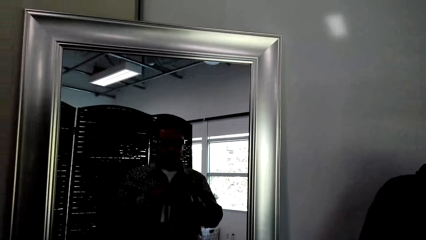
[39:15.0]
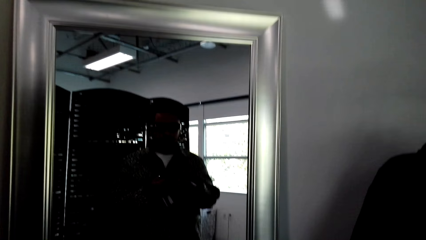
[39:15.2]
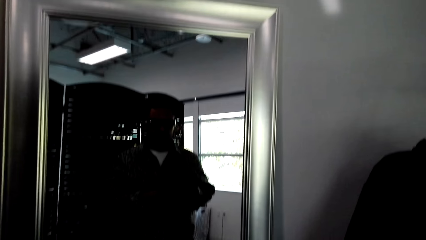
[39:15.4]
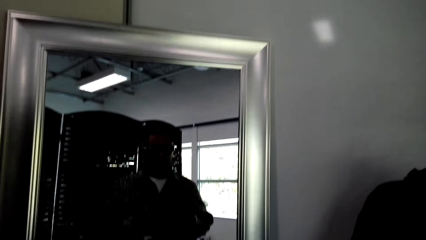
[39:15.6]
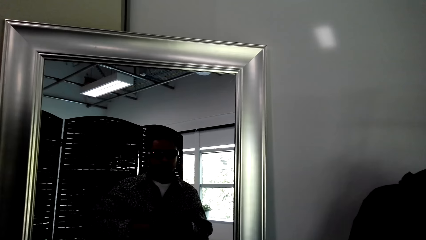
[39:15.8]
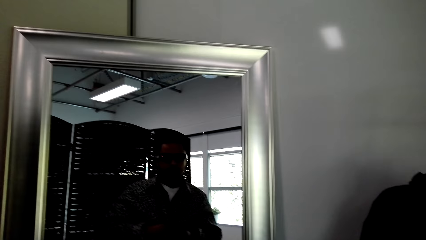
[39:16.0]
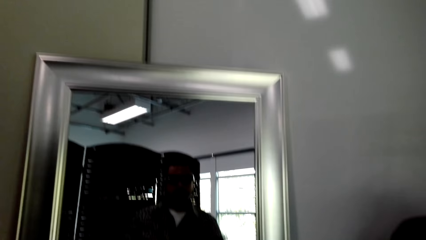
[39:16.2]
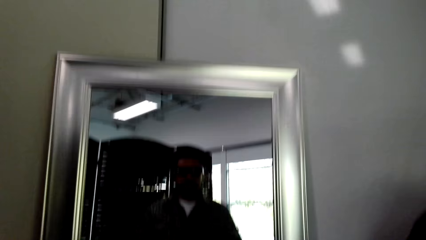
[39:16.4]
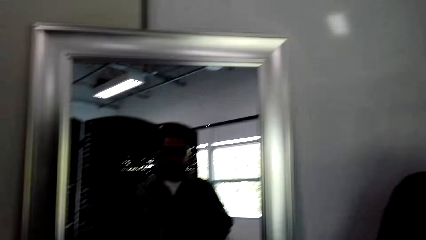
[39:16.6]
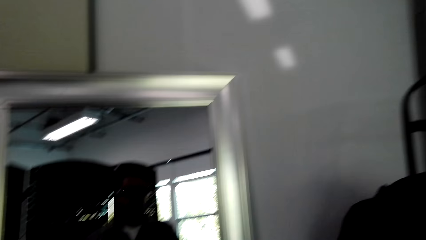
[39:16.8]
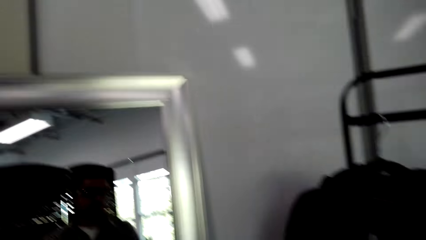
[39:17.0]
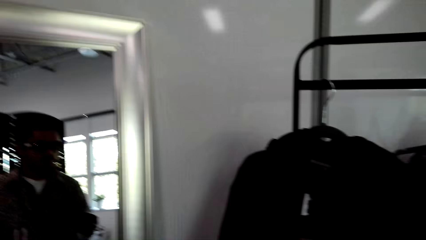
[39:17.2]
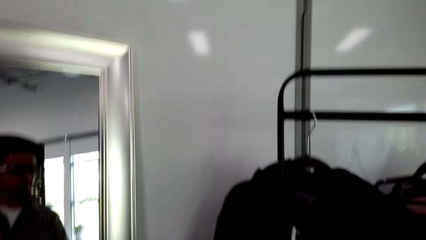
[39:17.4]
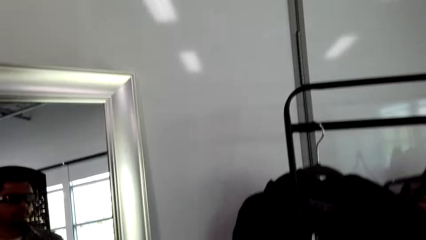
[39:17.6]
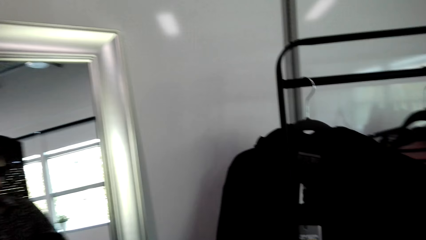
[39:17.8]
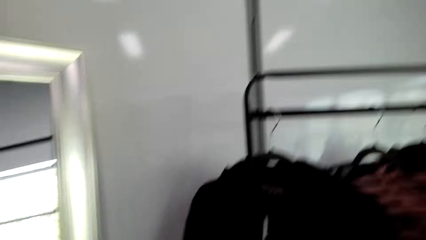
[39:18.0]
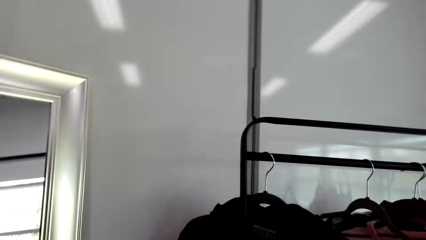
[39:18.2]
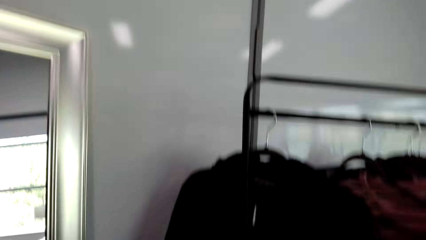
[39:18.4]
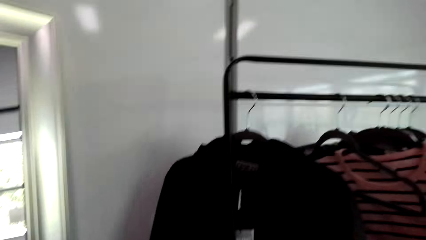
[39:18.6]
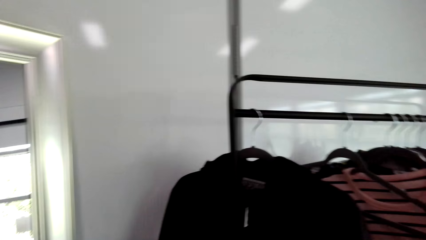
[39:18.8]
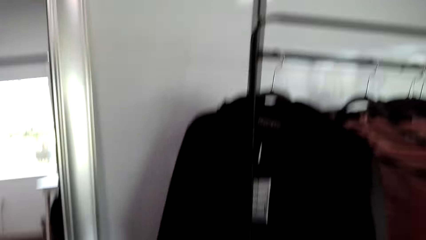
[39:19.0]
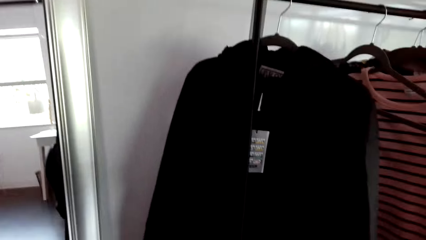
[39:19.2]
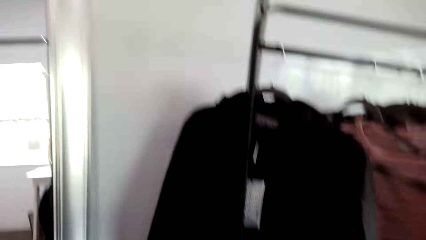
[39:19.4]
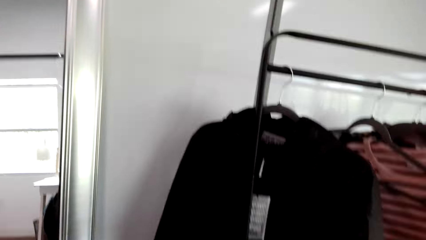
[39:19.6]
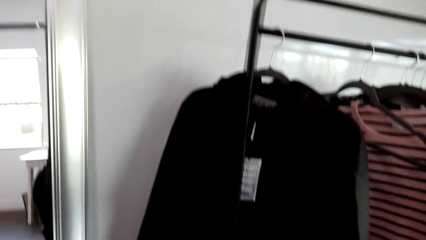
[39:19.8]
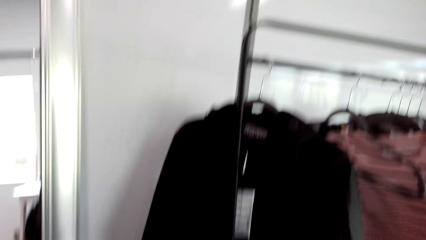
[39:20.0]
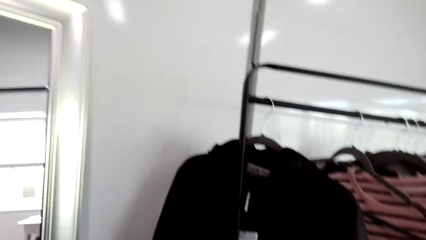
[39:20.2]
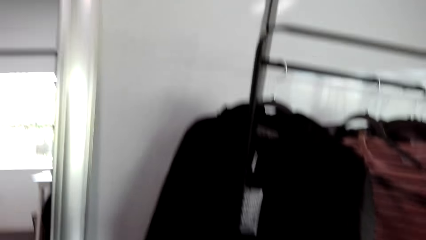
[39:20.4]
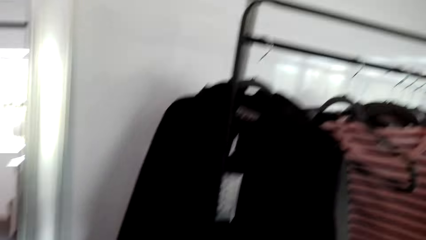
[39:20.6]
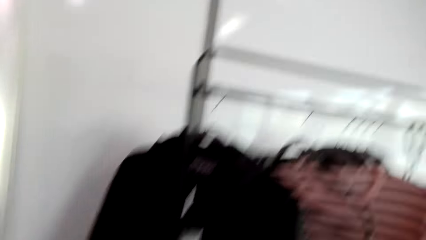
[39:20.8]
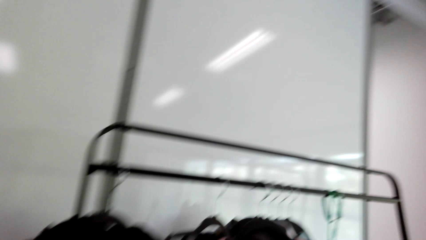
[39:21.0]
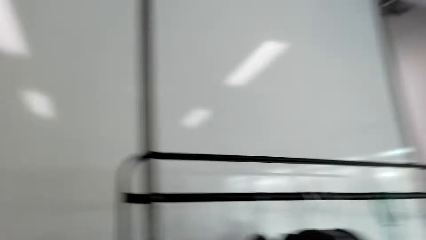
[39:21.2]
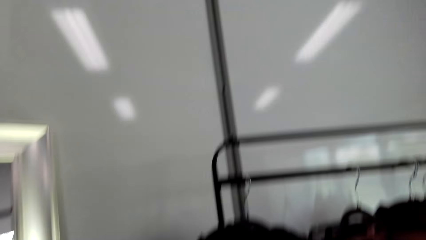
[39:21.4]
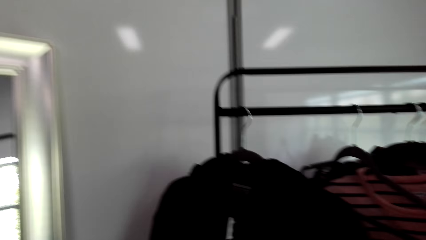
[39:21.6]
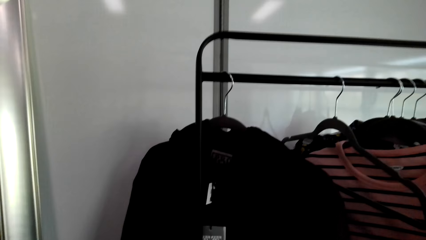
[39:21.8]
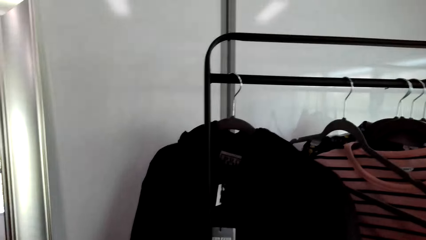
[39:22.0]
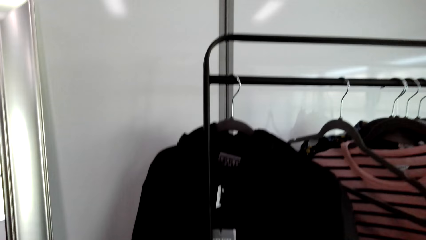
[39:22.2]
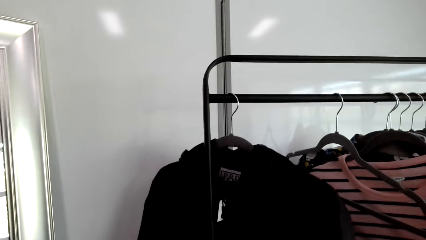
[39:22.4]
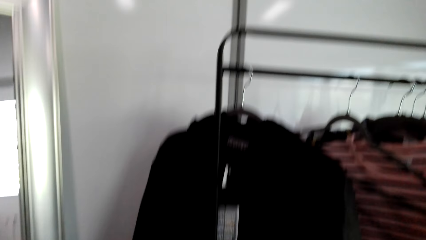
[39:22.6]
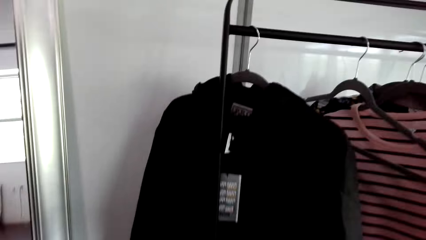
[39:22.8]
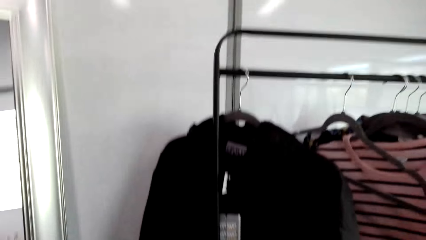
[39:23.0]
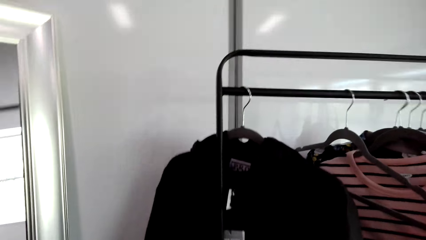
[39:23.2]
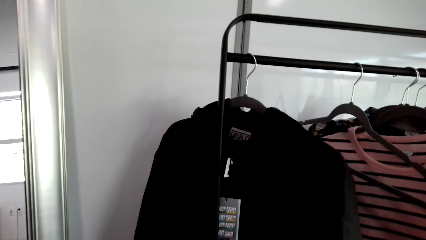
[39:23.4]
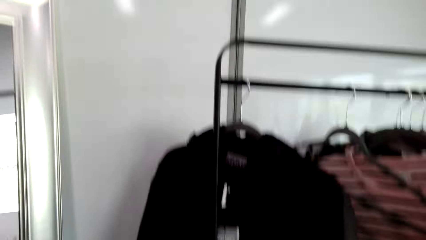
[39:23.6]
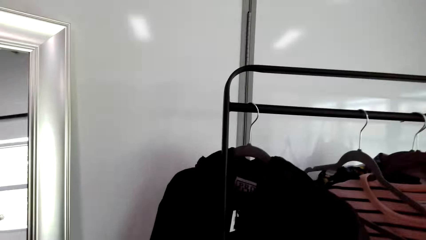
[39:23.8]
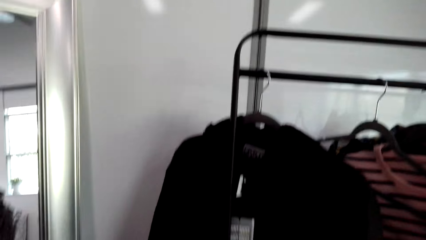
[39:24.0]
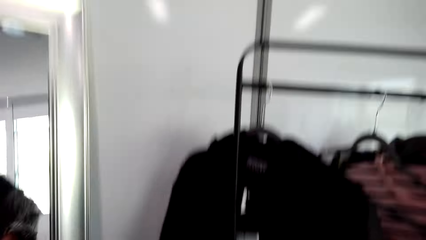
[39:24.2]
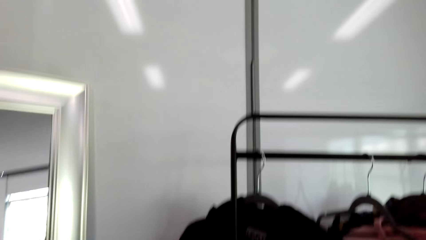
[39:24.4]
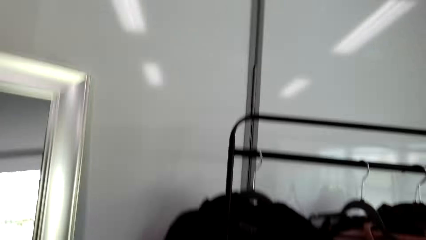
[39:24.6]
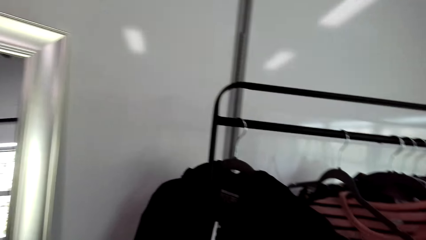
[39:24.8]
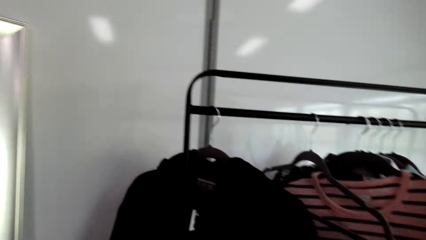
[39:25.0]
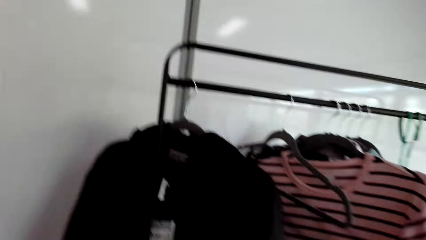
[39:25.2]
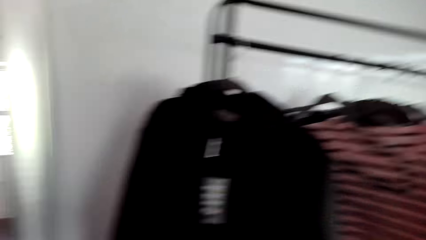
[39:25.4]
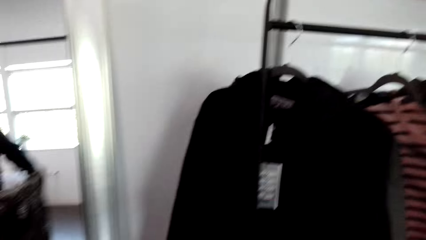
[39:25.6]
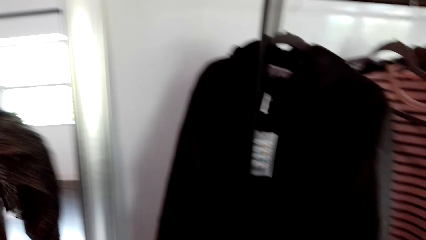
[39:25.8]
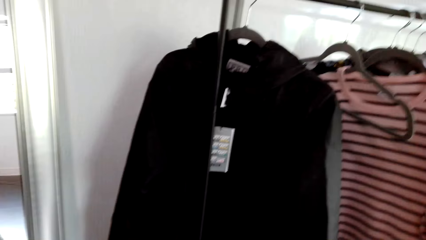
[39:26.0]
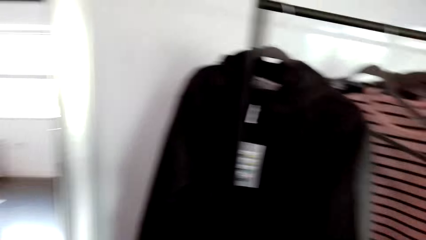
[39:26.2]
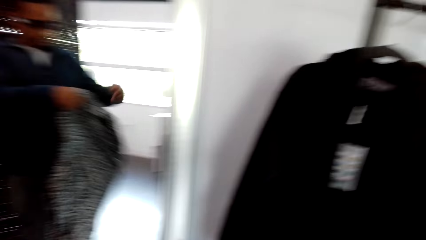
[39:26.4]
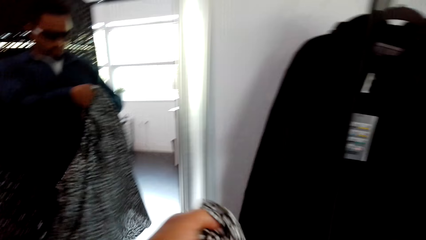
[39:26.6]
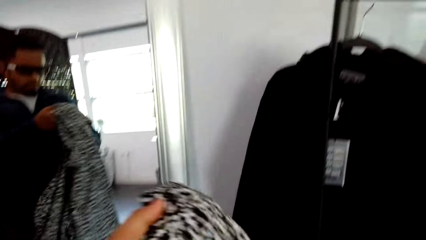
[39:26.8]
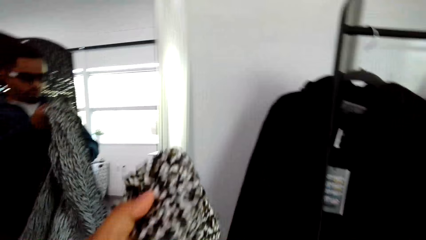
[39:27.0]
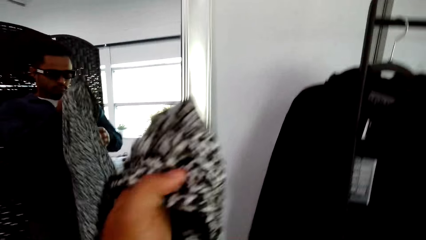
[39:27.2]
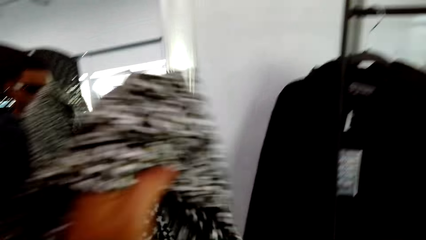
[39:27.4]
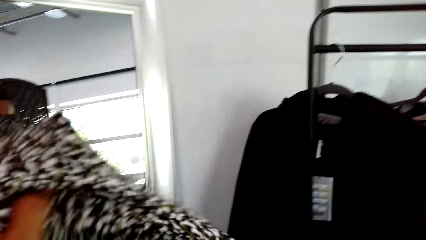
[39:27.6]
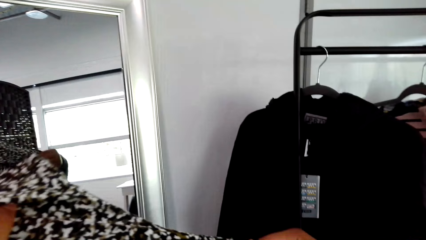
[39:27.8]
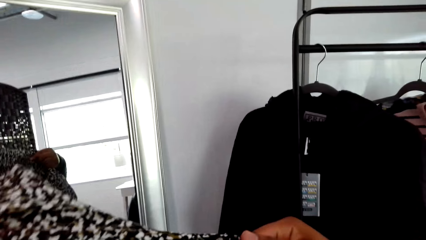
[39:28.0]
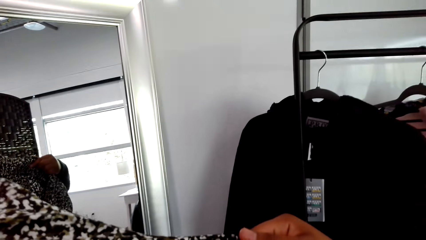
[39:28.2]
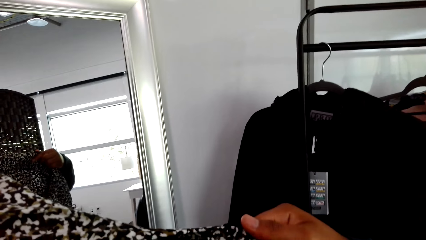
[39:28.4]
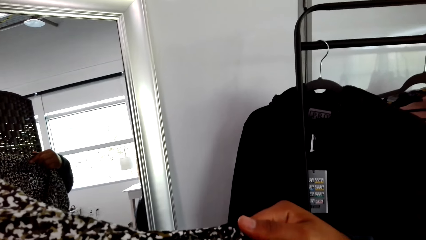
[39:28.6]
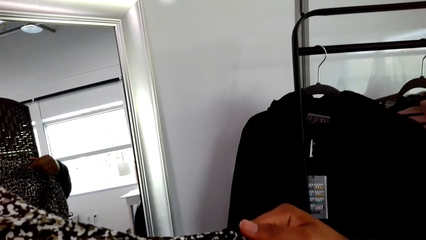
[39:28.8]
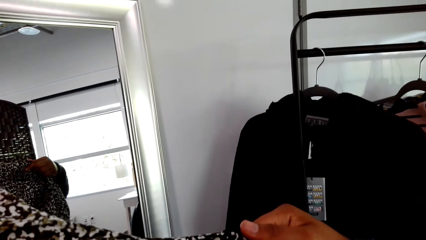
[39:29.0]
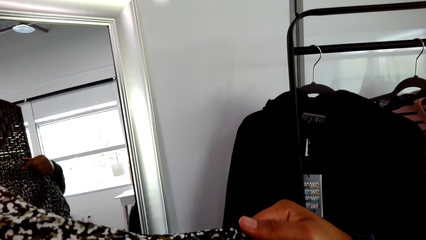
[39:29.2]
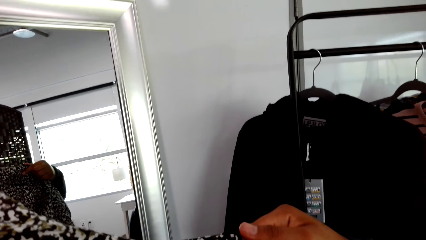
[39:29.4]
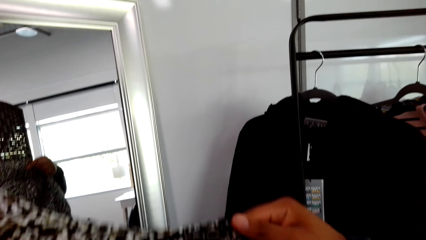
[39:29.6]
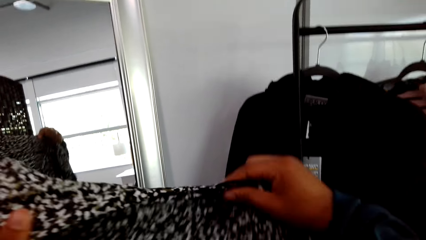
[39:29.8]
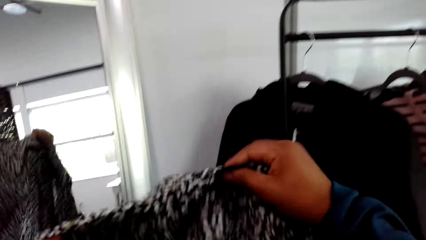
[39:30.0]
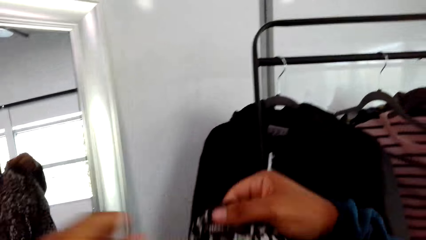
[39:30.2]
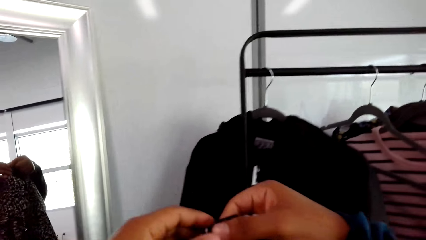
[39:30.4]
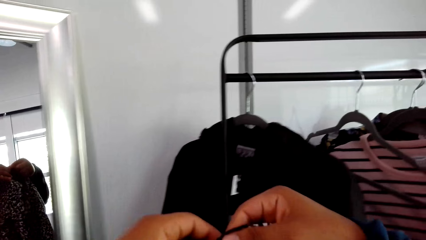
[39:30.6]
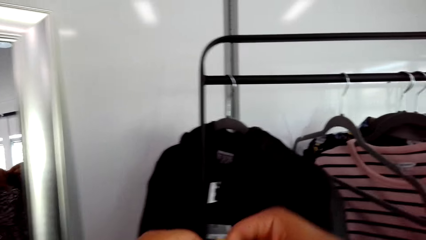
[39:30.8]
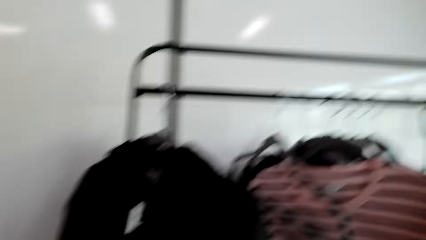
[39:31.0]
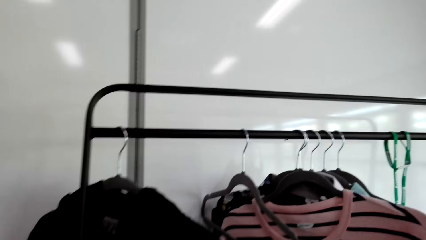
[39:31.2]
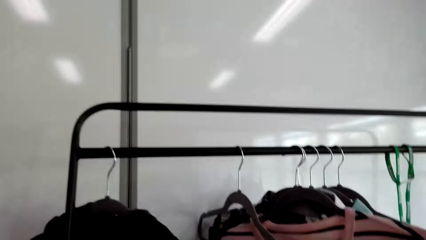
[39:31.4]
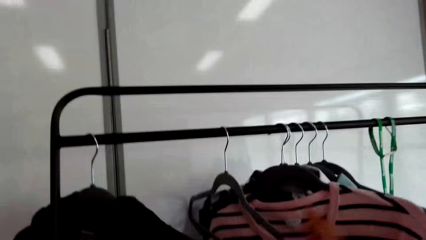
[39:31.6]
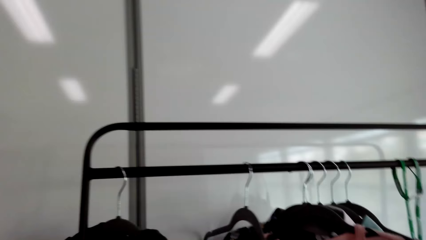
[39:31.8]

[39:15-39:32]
The camera wearer looks around. They hold a cloth with both hands.
